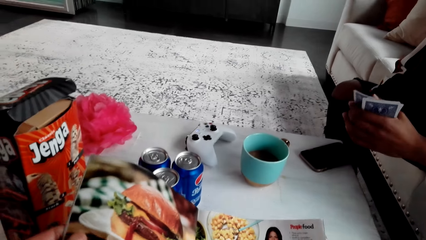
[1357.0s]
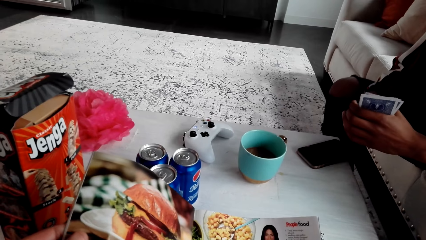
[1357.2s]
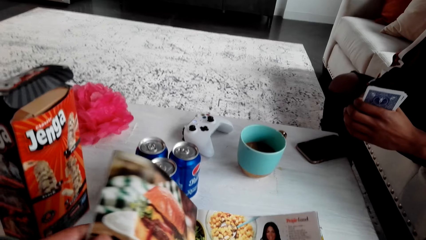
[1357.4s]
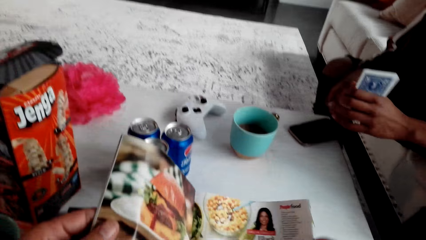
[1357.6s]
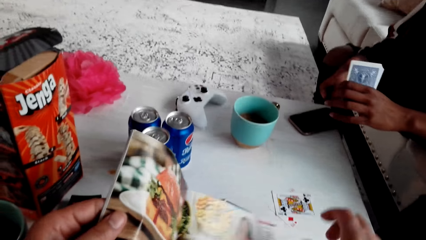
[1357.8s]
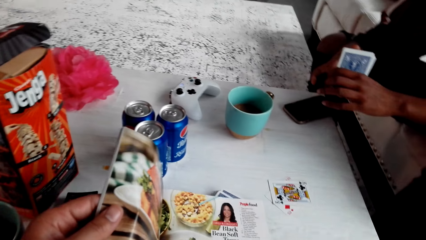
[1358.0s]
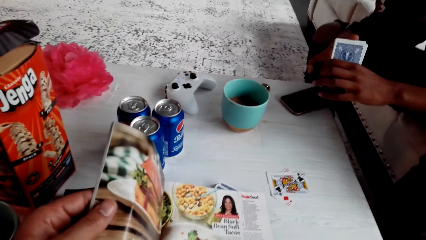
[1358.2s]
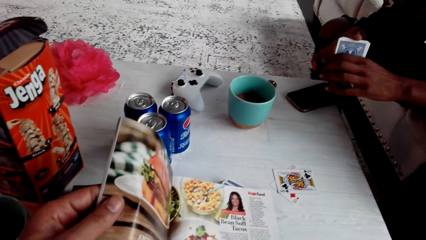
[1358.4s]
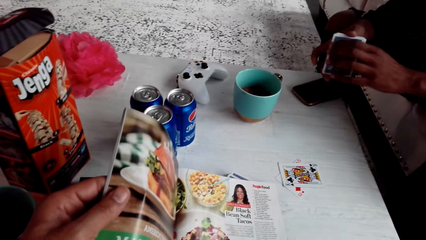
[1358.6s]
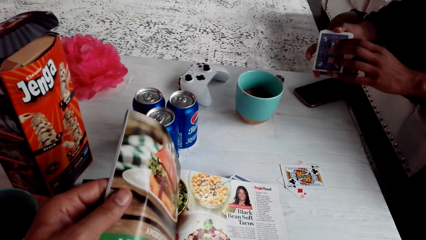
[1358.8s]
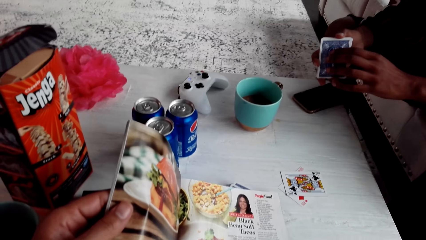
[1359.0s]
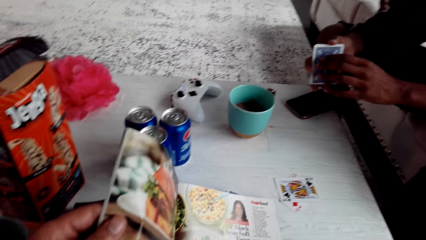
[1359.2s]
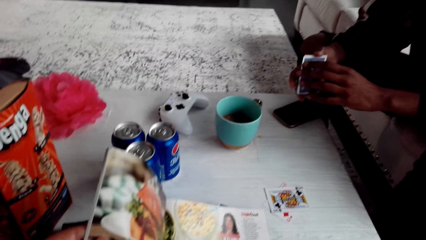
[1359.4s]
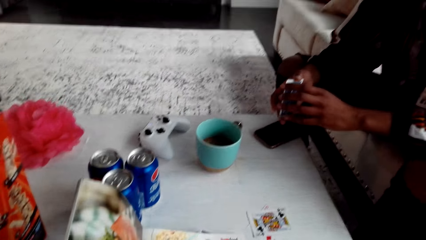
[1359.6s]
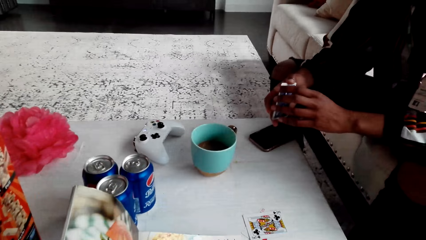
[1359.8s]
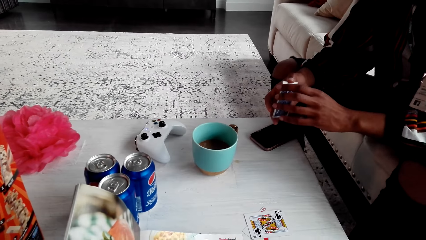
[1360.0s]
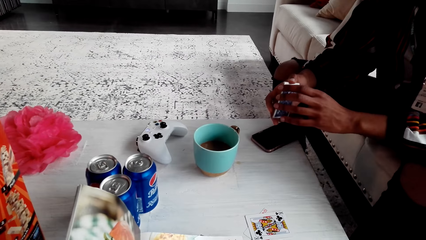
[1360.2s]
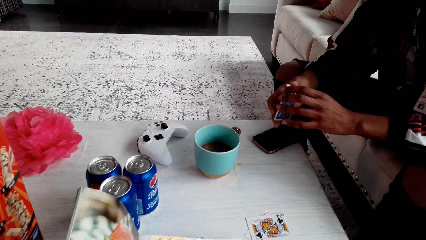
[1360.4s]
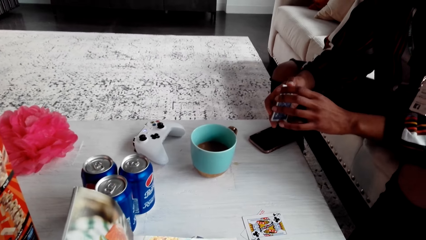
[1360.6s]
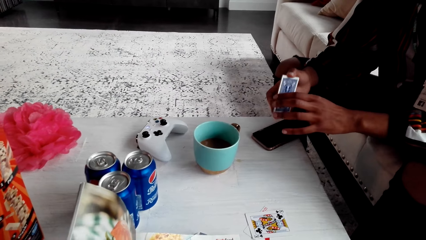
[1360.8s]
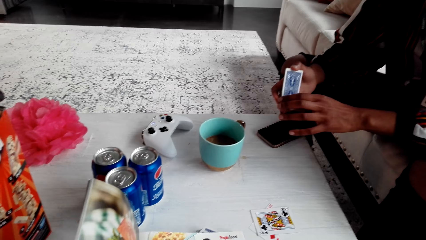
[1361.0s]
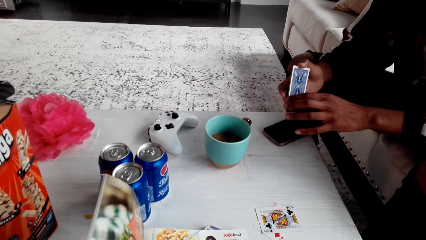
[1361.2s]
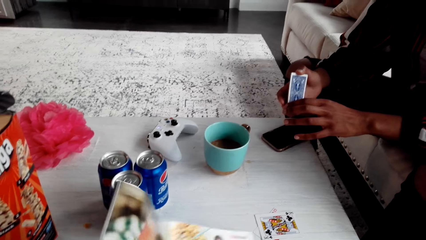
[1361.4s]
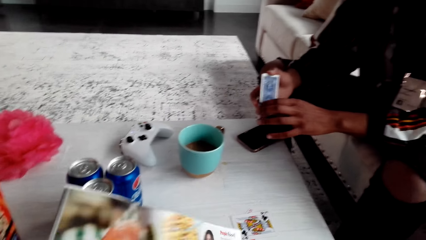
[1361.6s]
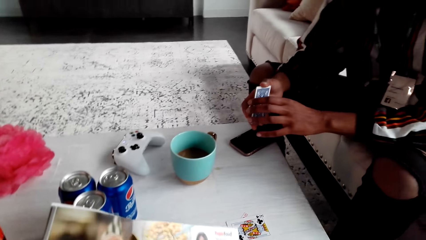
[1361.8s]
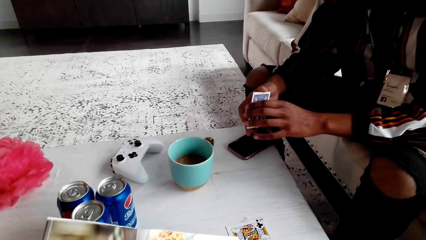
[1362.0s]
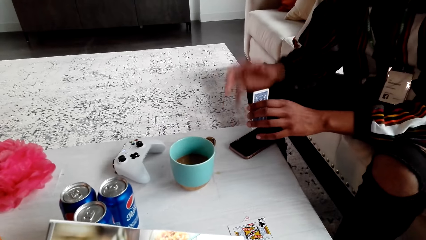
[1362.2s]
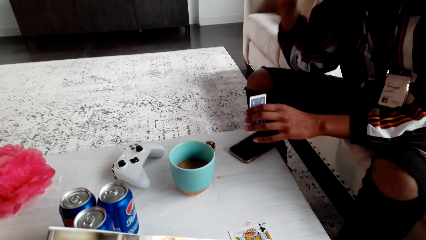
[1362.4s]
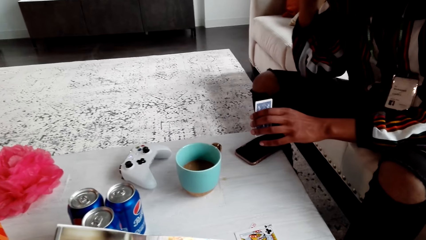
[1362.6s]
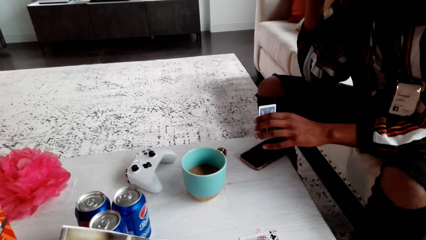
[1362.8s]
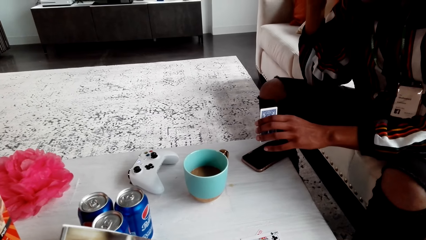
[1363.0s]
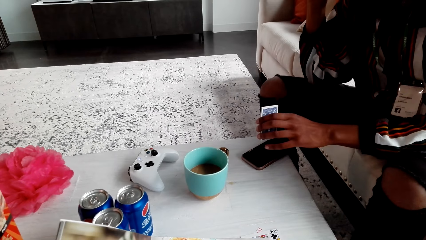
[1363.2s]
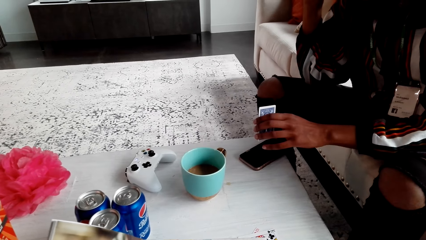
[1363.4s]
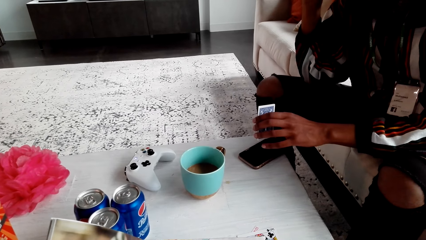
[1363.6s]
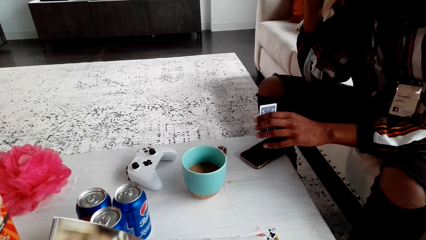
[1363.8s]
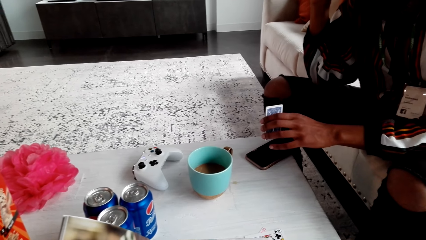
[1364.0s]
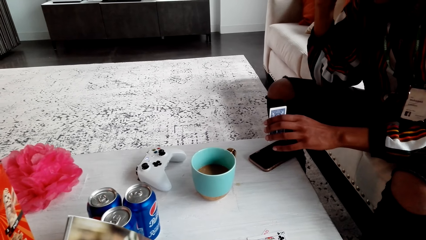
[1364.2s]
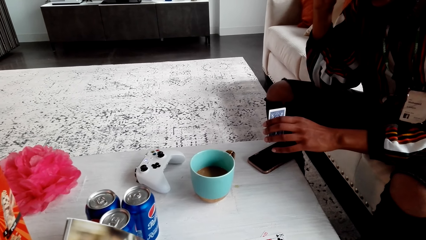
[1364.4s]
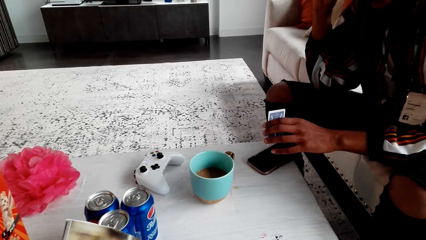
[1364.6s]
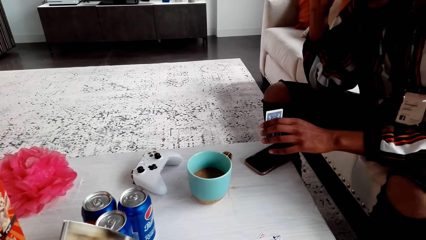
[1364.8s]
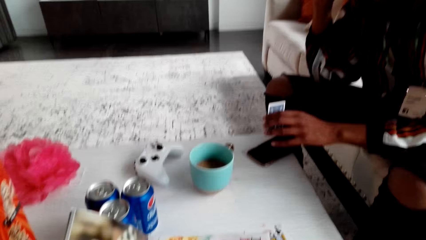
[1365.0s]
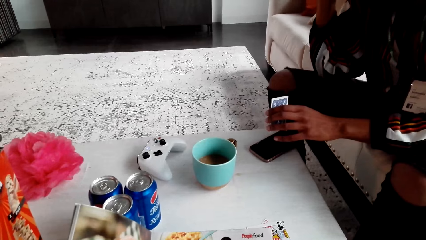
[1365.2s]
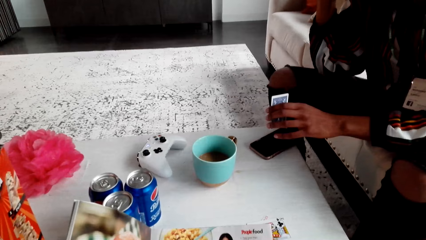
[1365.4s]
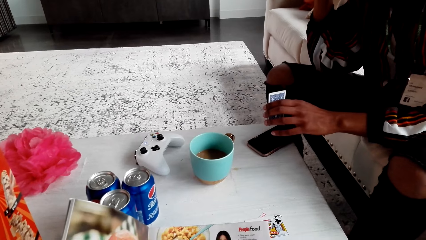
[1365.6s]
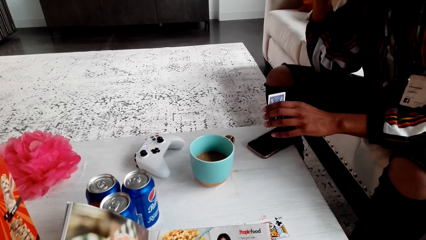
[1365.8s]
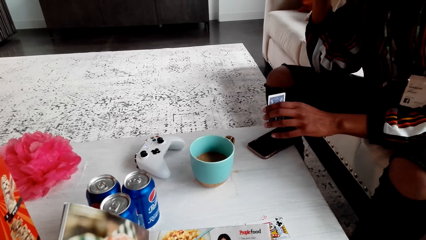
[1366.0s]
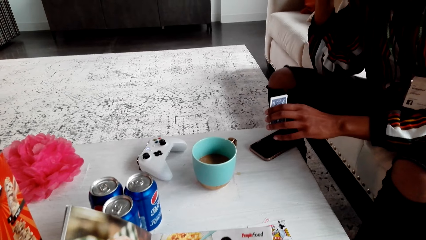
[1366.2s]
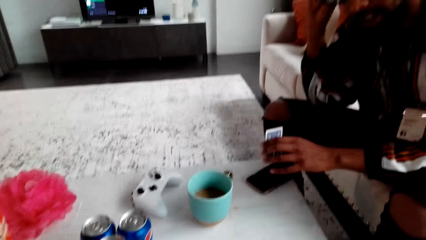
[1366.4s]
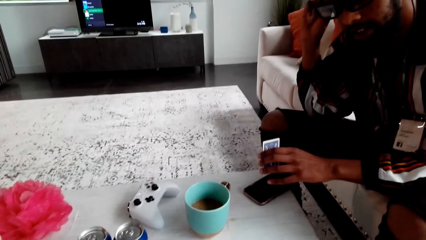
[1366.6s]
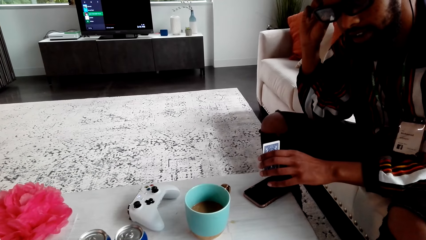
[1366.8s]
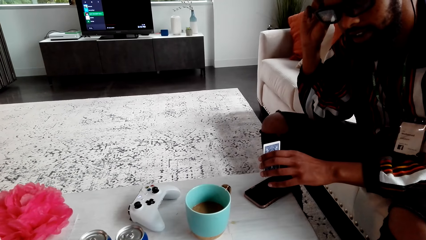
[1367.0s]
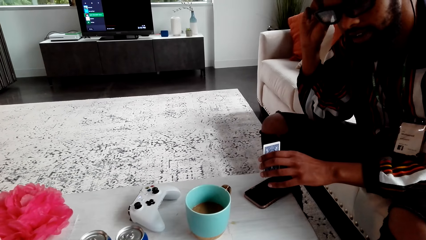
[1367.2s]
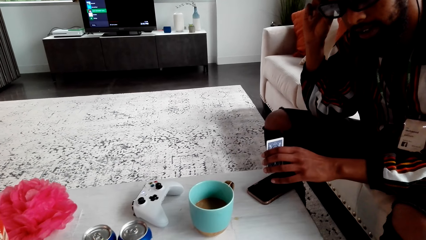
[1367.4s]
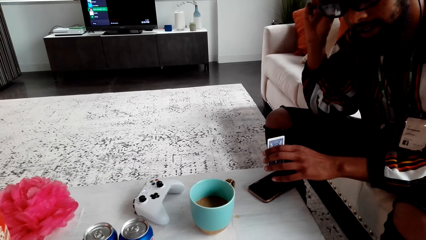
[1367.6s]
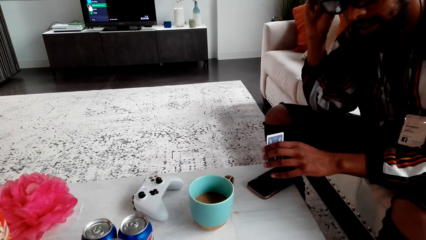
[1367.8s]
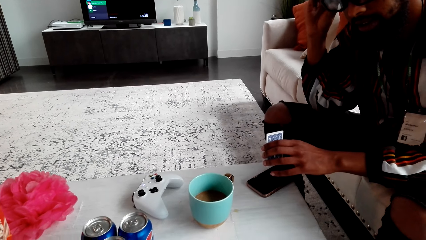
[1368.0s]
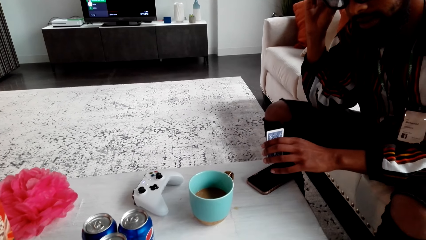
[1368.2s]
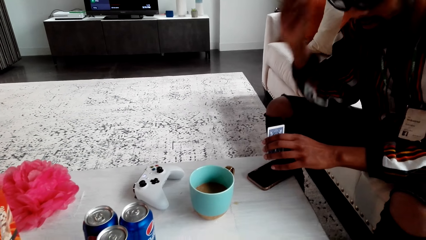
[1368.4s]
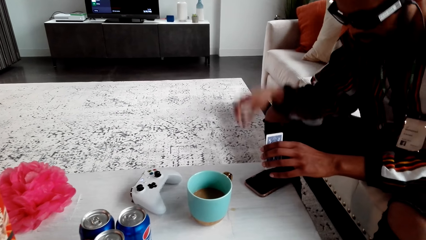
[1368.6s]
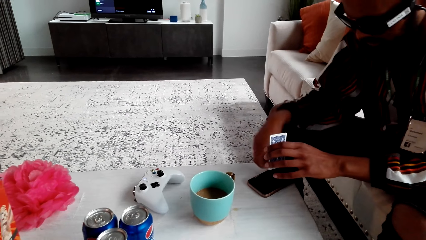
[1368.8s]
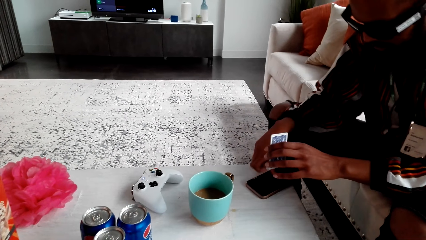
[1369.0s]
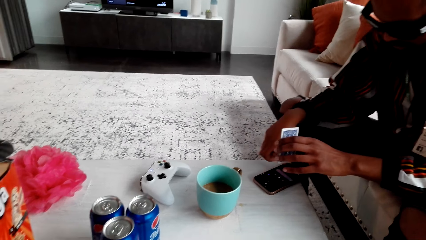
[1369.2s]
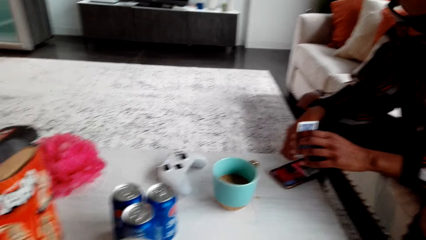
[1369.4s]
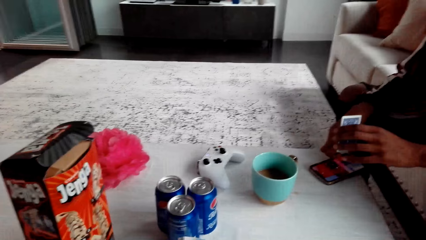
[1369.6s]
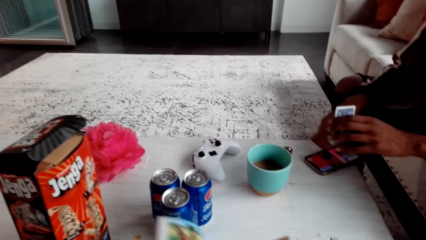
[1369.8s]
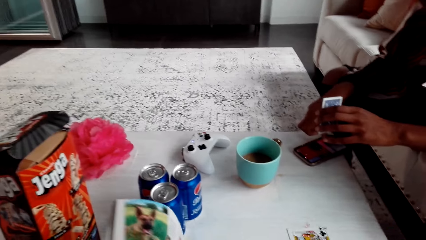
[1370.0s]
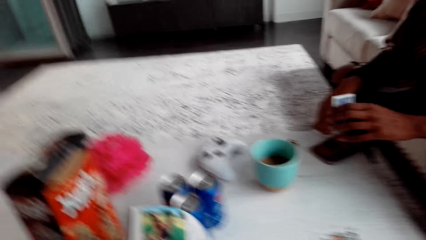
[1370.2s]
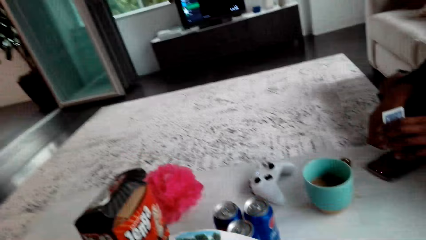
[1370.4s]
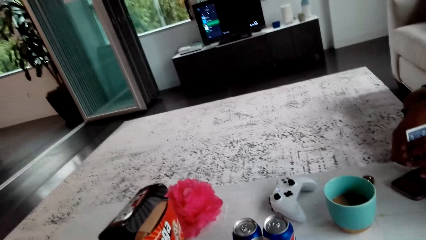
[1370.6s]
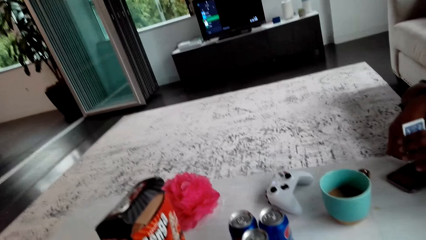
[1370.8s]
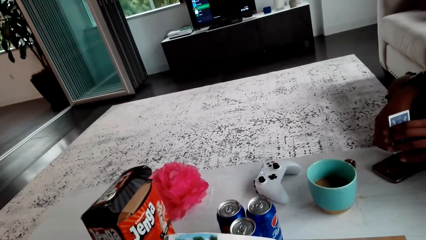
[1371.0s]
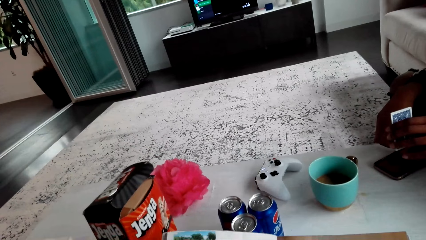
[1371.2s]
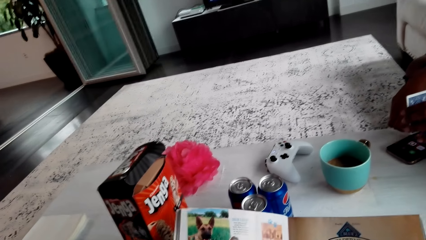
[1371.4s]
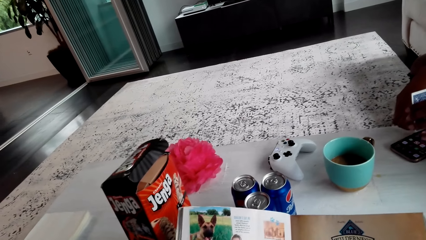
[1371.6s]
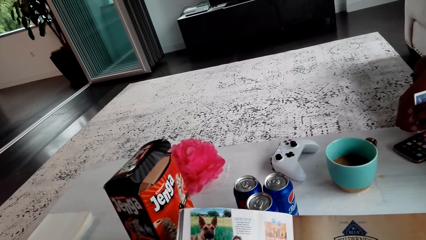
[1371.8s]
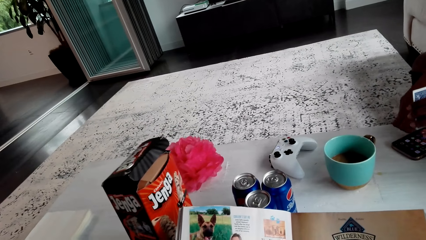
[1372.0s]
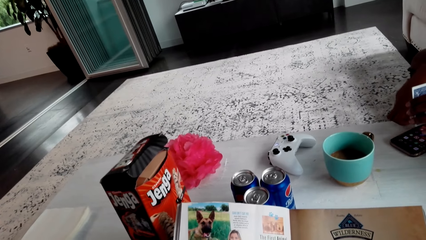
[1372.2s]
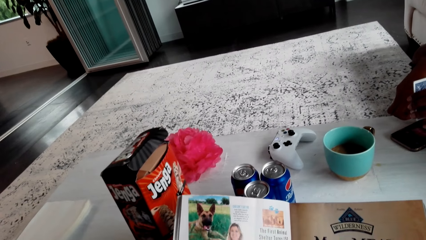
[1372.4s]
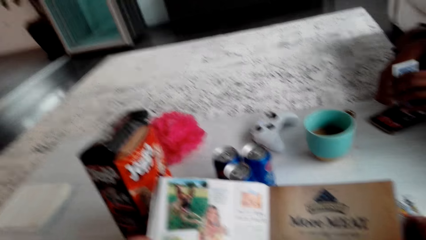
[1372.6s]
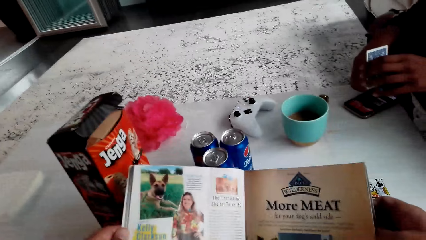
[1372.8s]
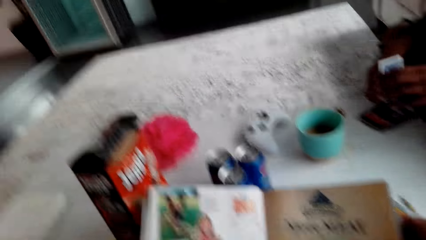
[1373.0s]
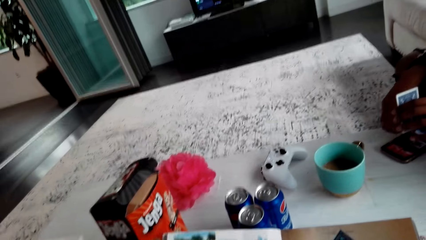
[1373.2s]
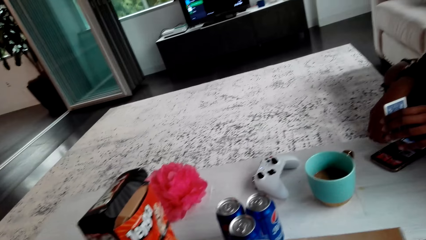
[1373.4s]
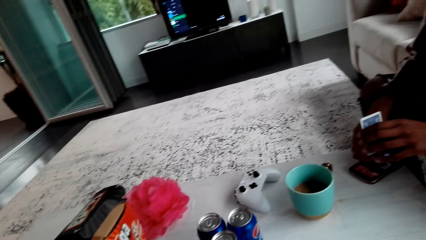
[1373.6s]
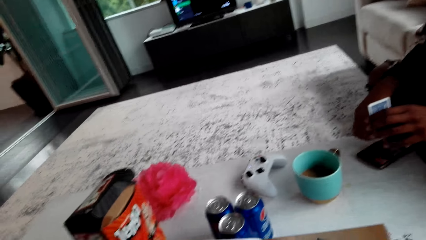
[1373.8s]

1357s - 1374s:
The camera wearer holds a magazine. A man touches his face. The camera wearer lowers the arm. The man taps a phone and uses the phone. The camera wearer turns the page.
